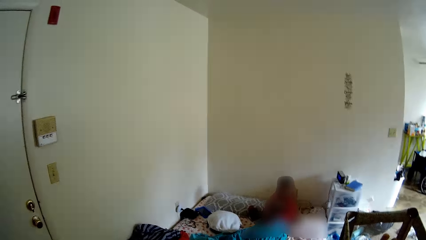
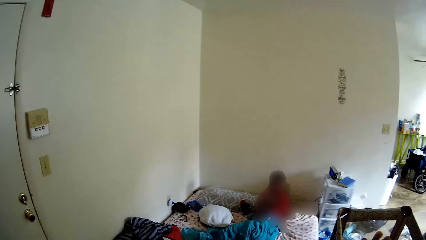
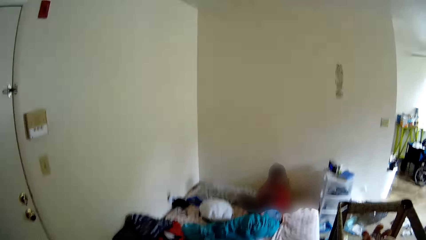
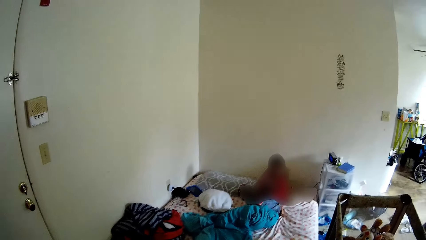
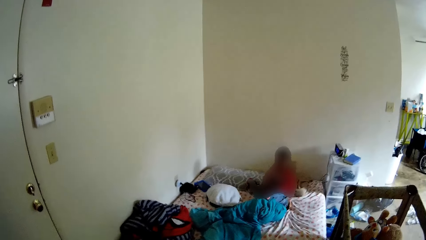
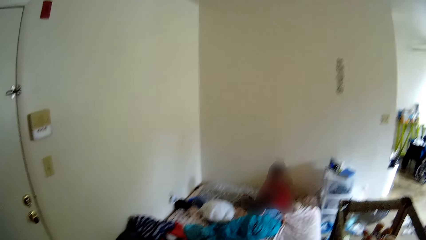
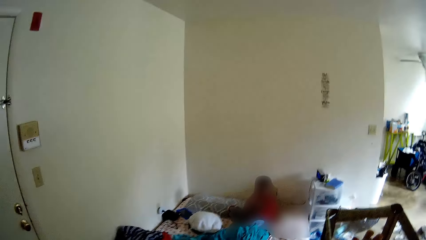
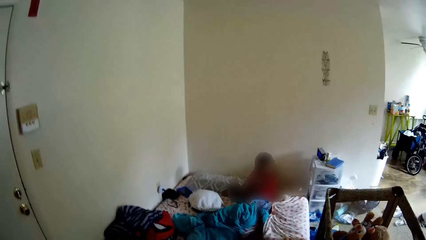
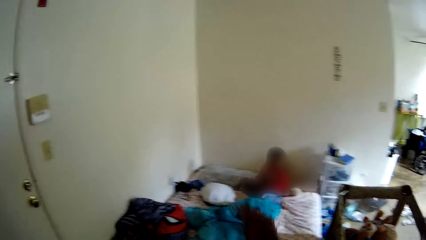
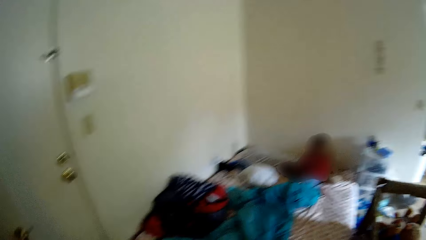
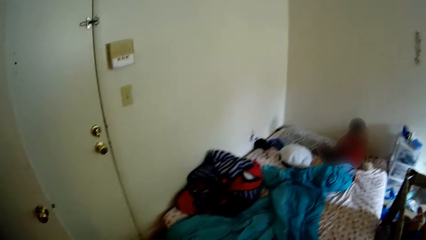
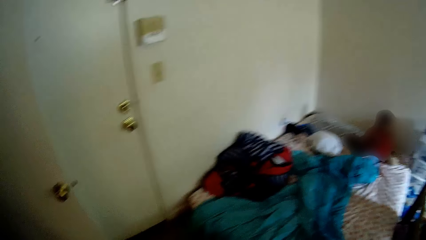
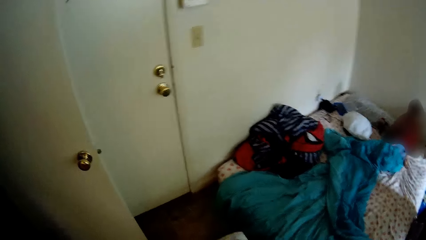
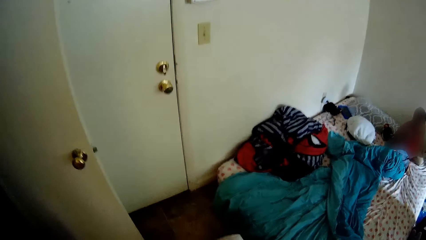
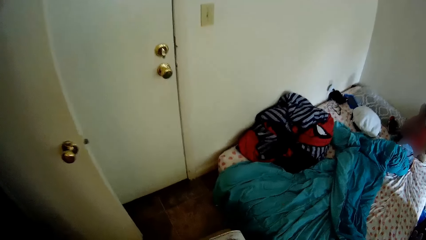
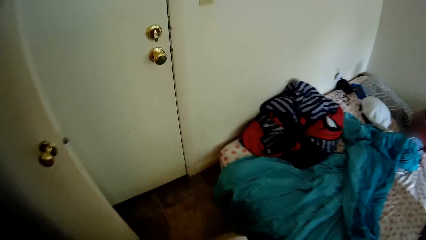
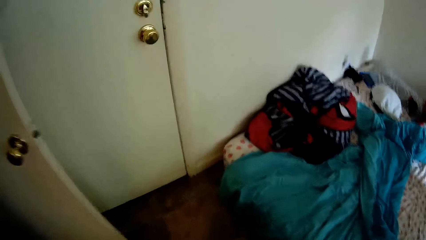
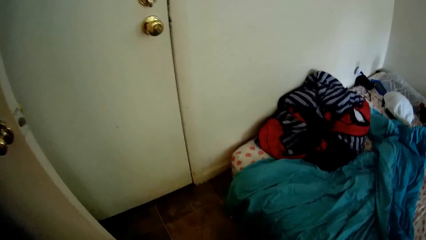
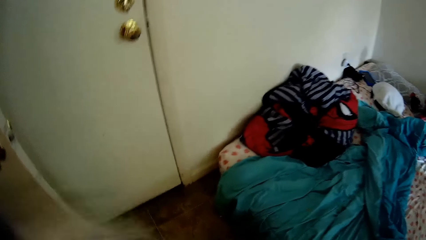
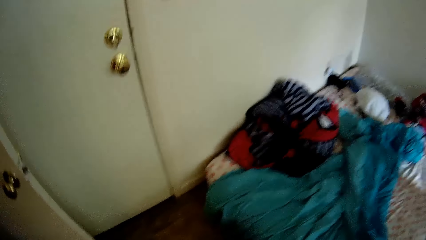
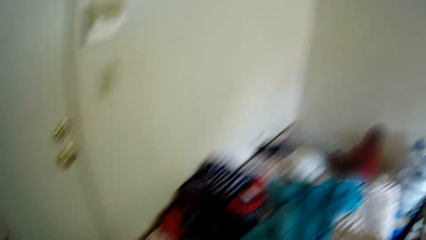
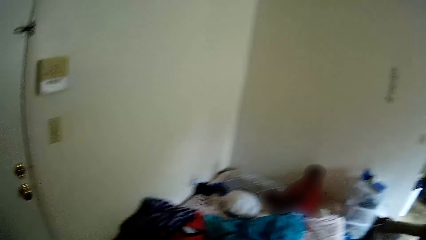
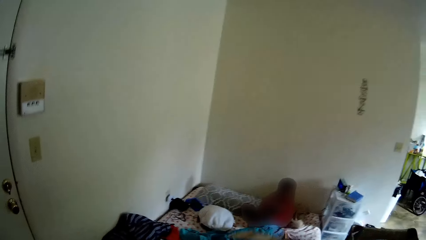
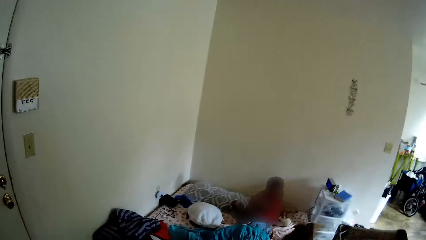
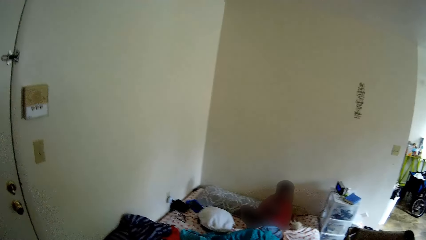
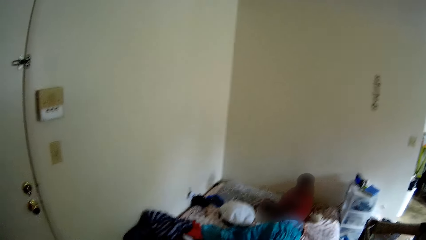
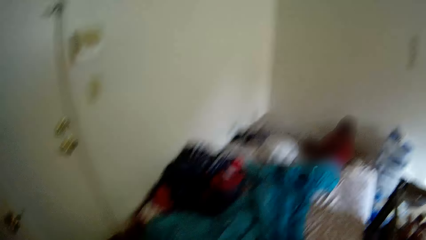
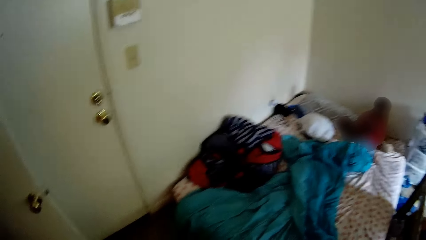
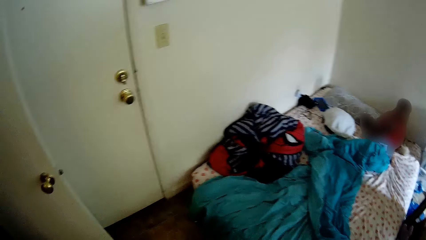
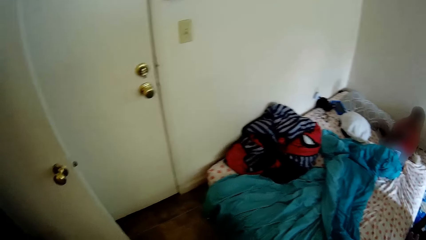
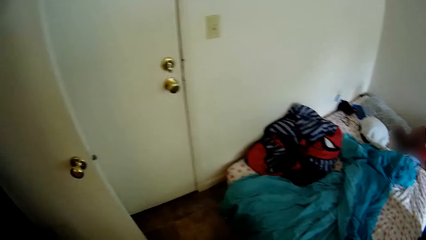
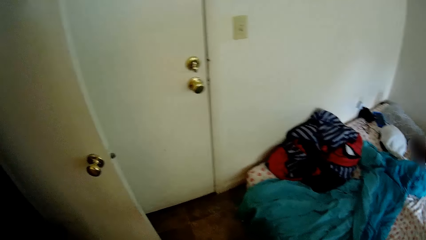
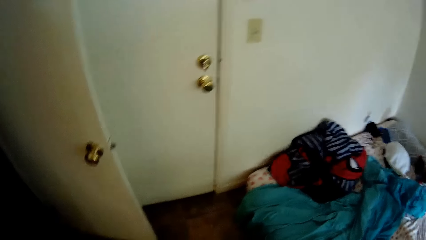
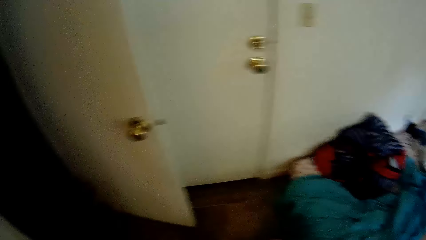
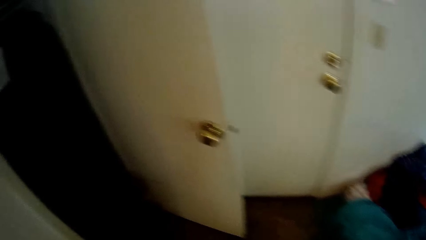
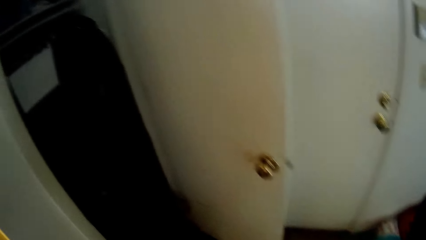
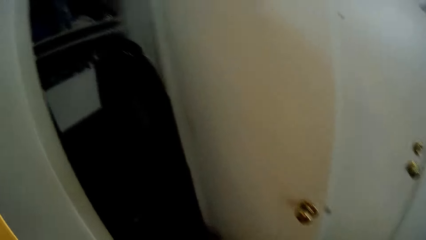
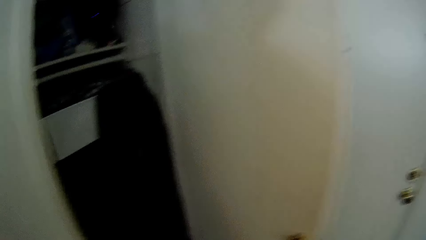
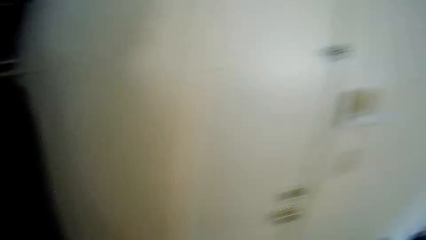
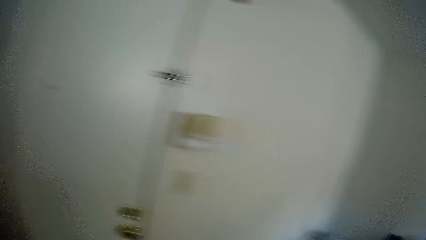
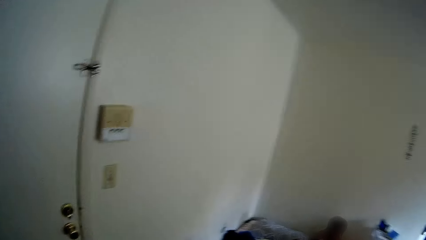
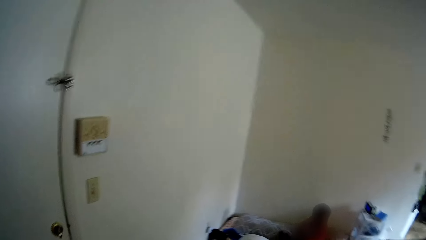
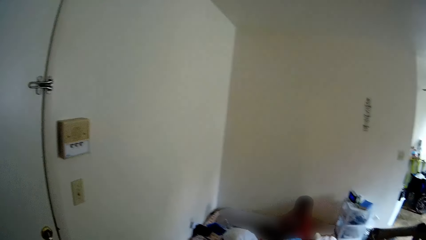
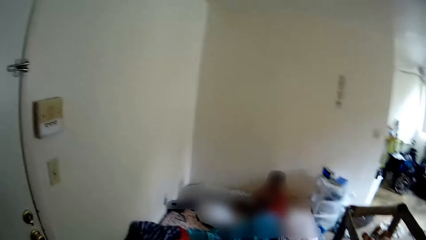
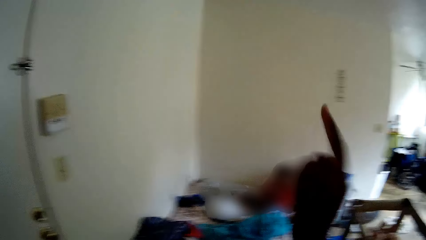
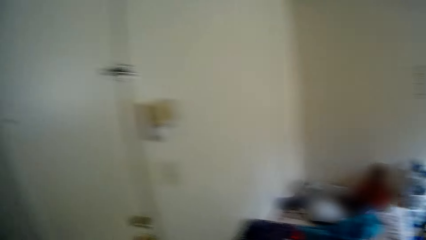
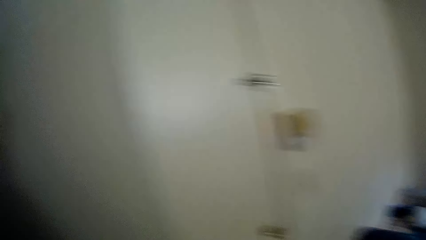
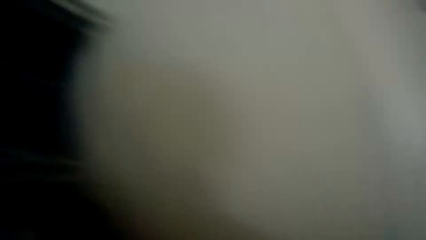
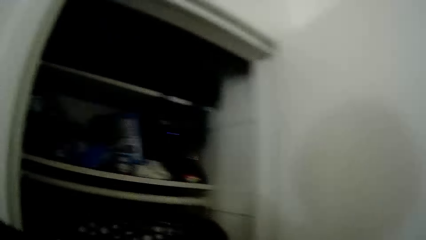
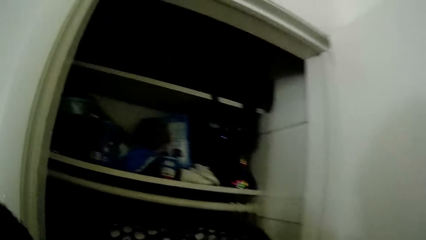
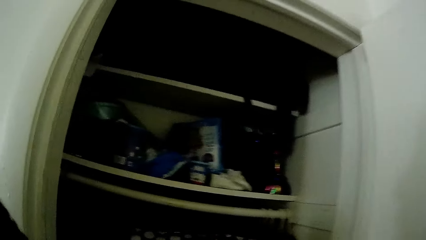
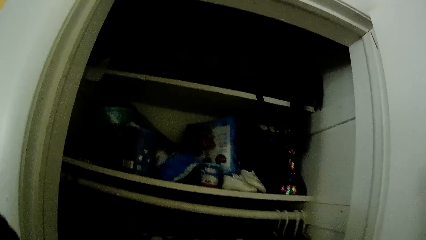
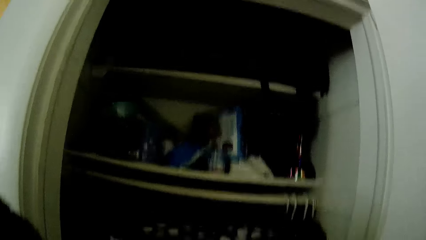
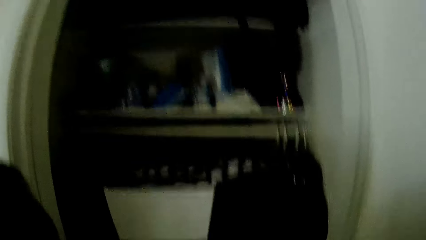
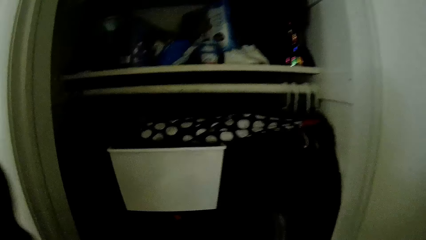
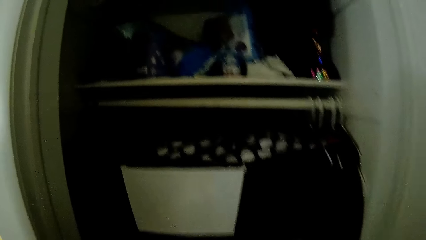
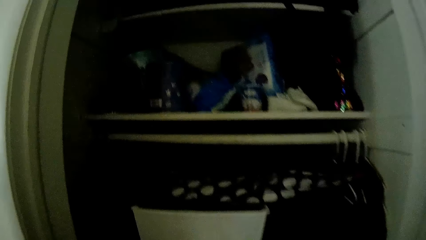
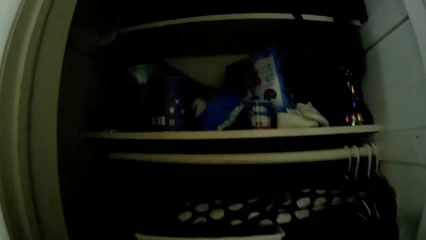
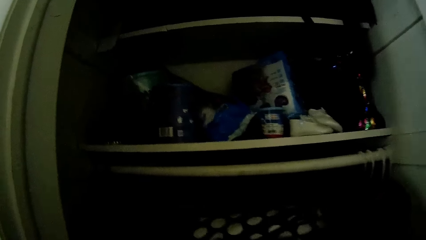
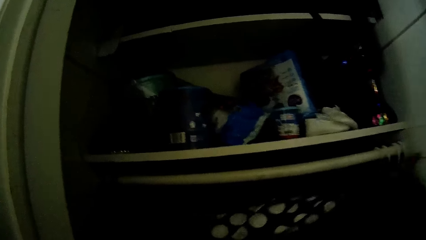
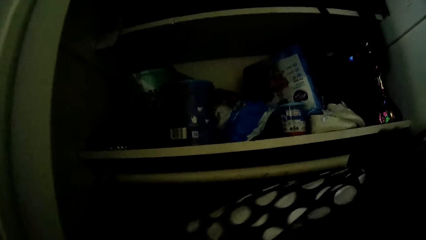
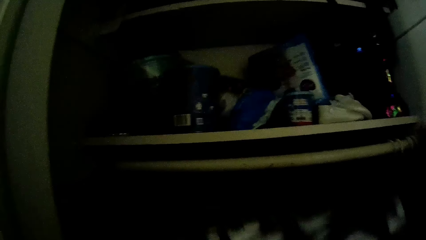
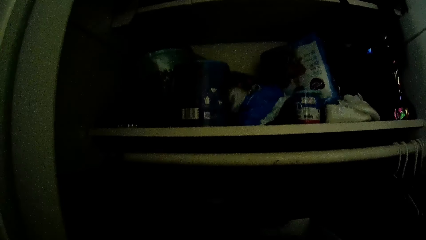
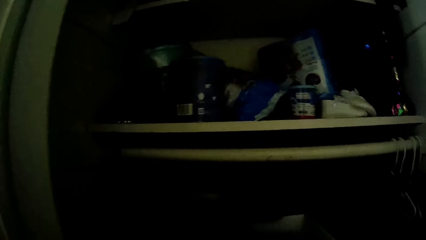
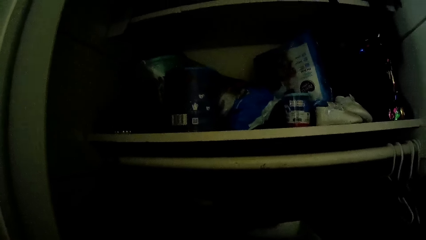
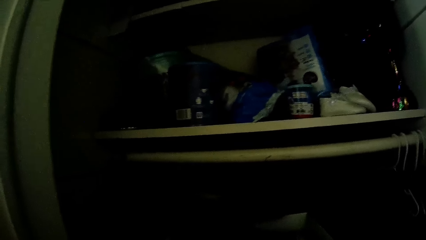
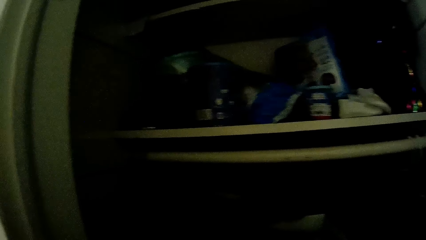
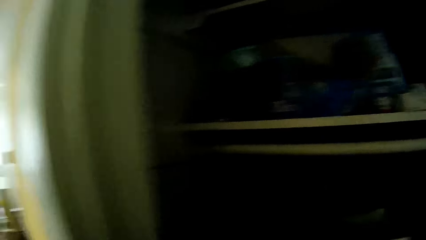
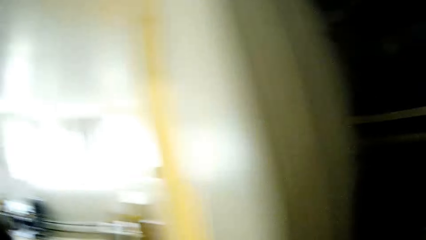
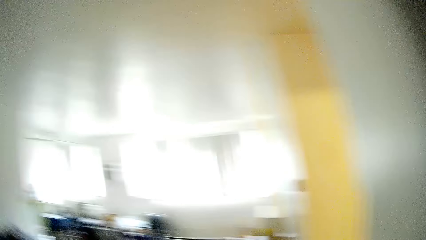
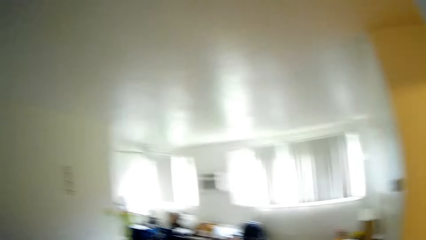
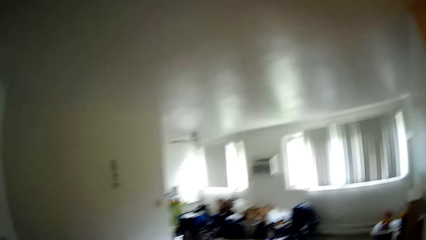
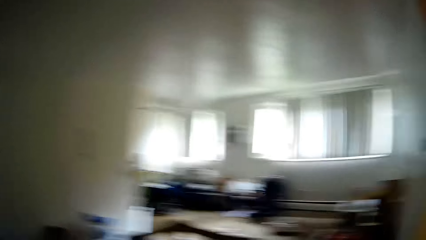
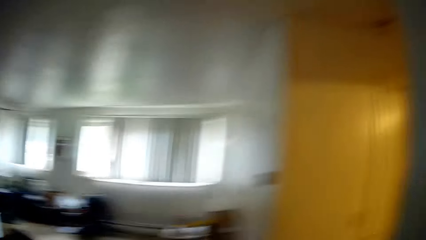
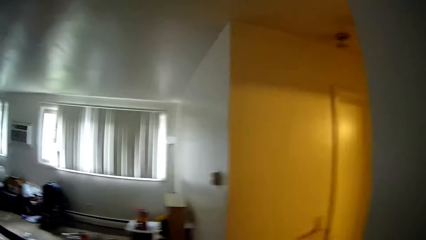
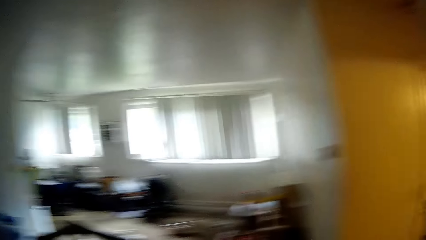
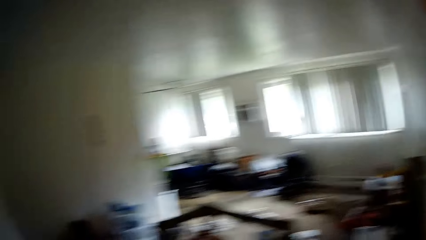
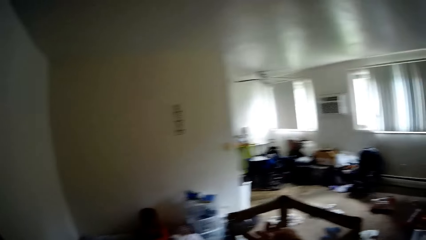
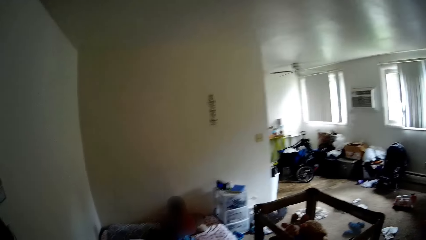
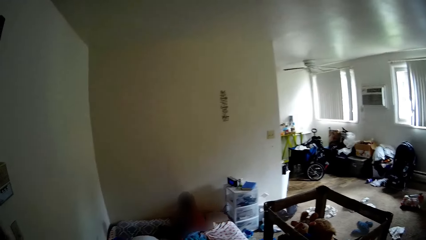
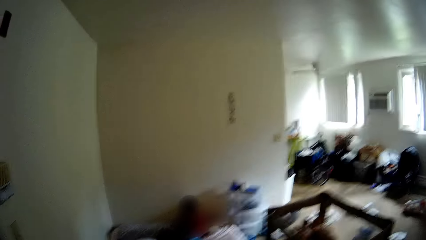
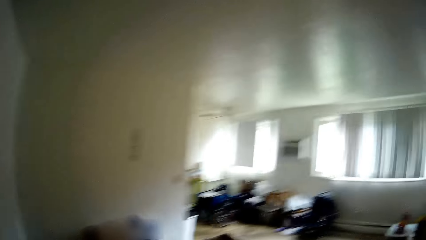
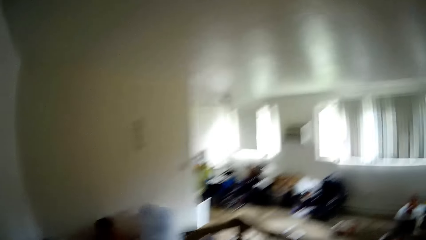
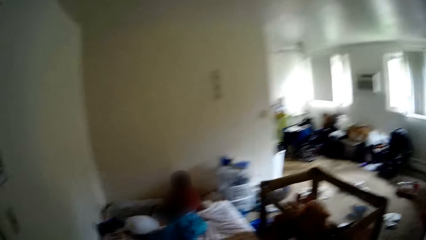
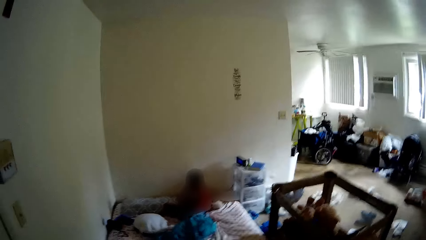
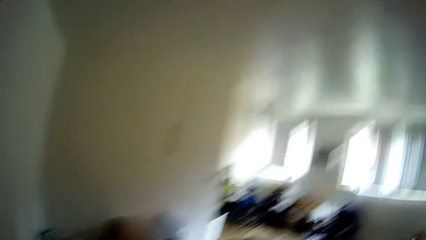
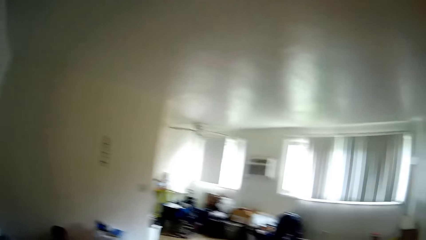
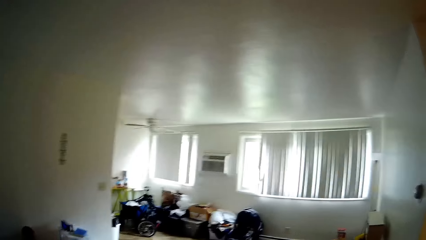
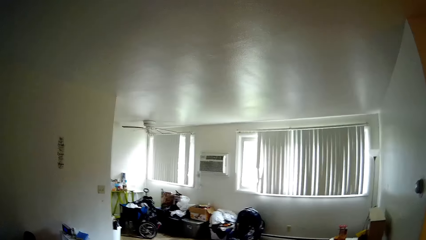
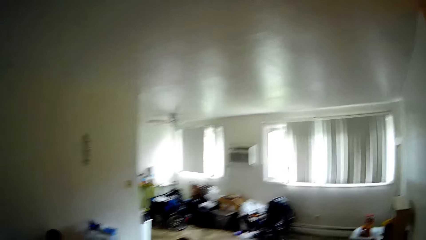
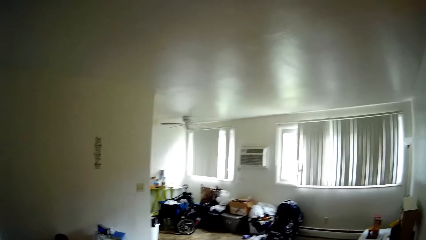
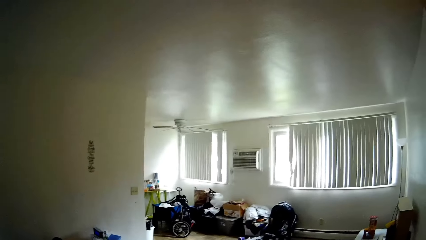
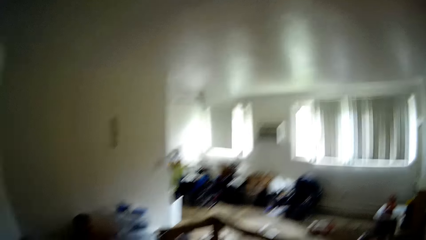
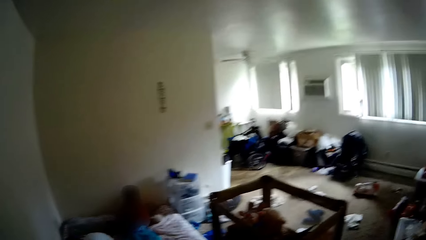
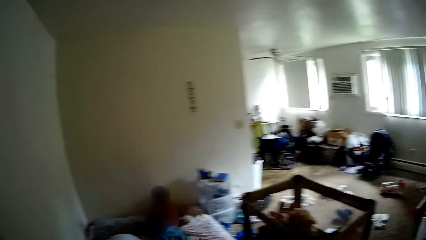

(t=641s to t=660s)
The camera wearer stares at a person. She stares at the room. She takes out a cloth or bag from the wardrobe with her right hand.
